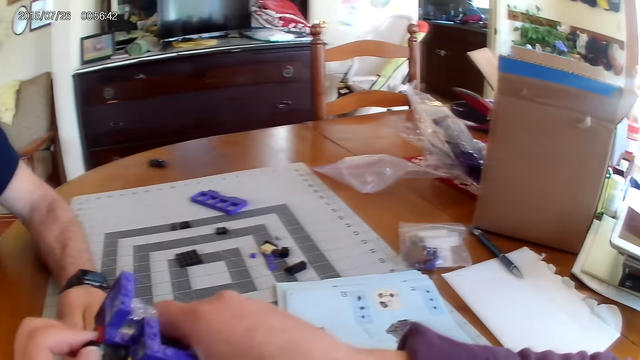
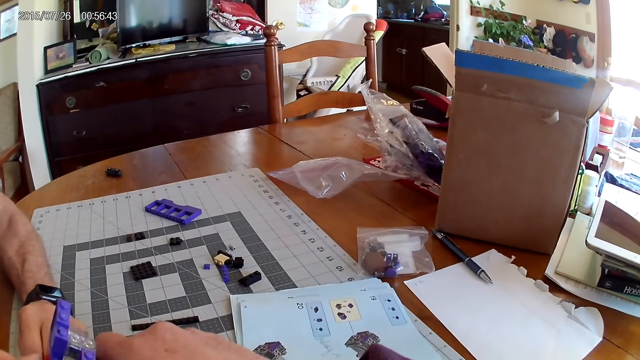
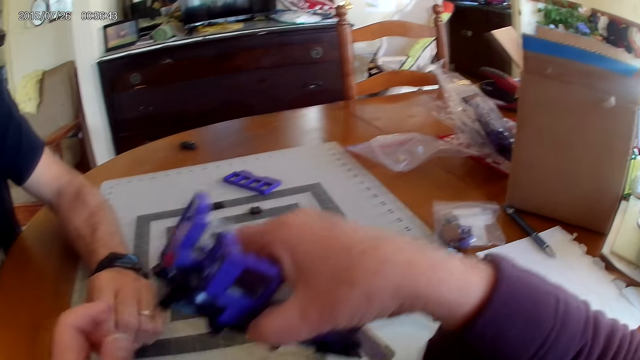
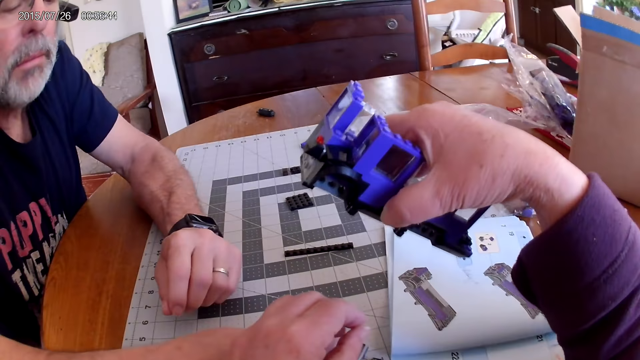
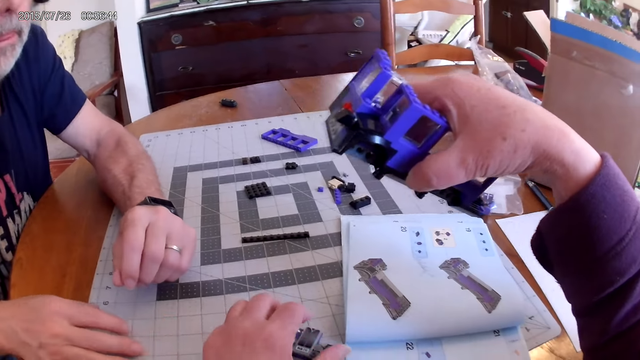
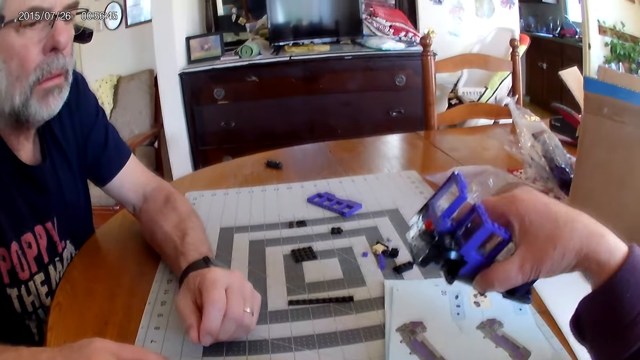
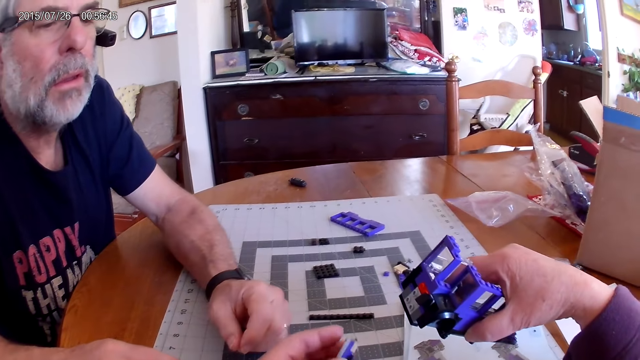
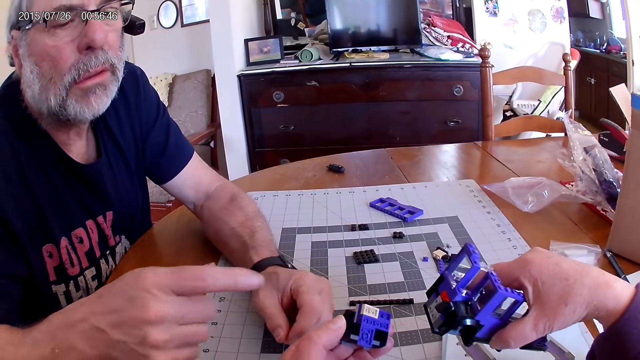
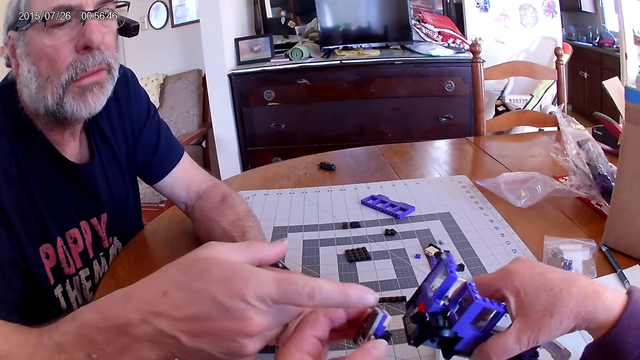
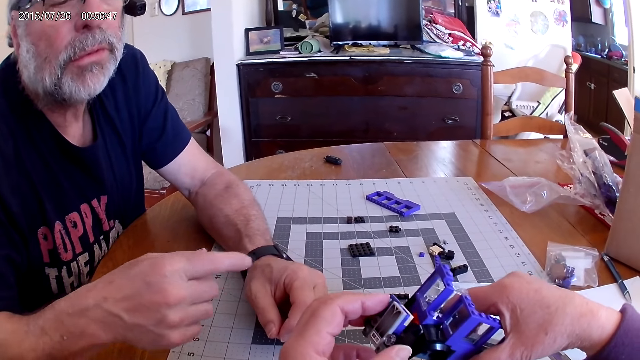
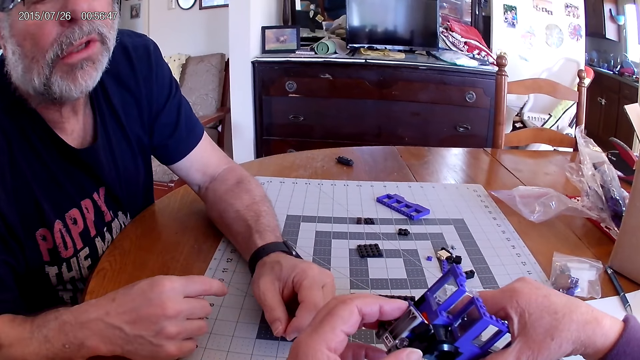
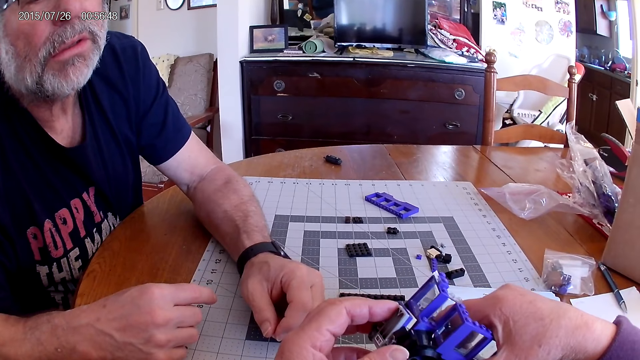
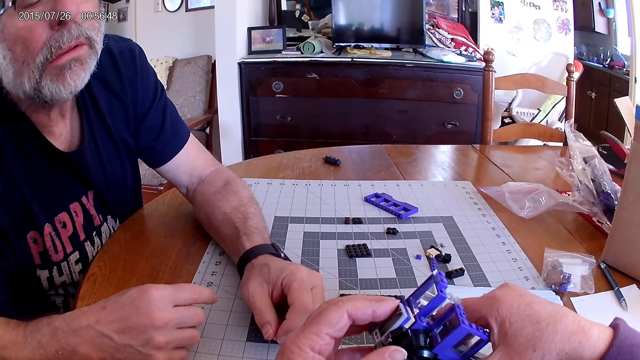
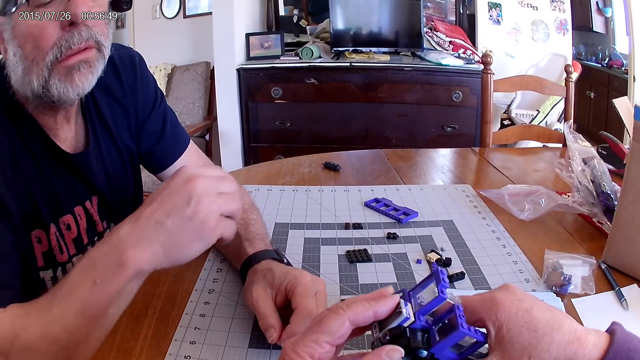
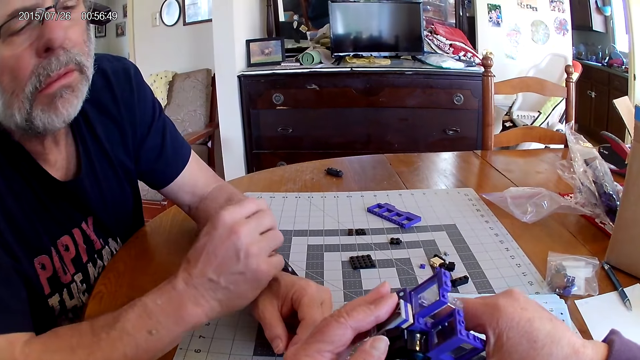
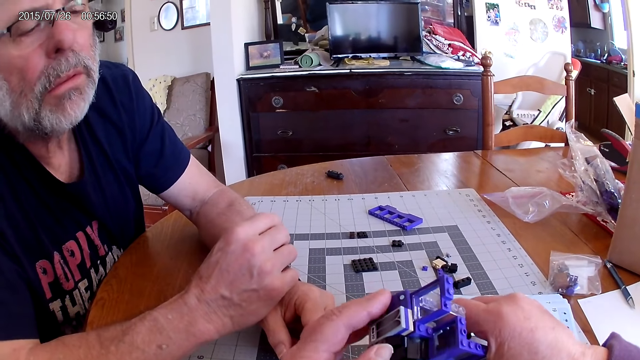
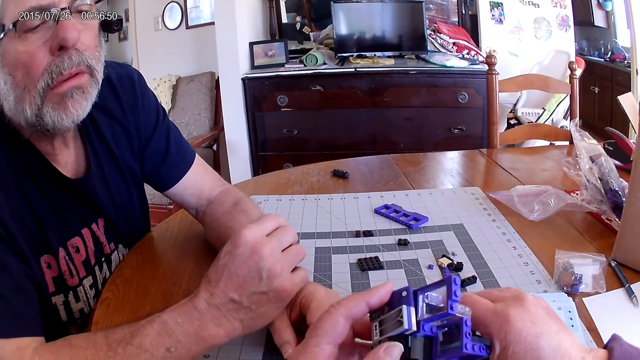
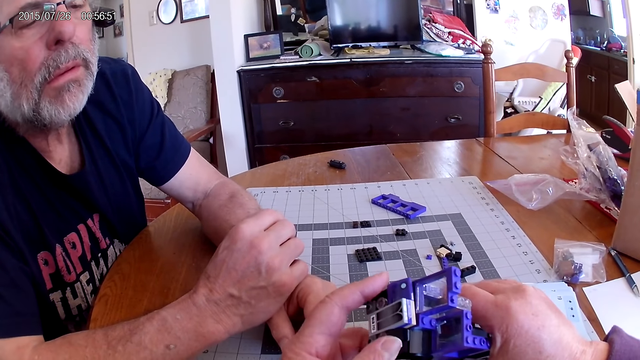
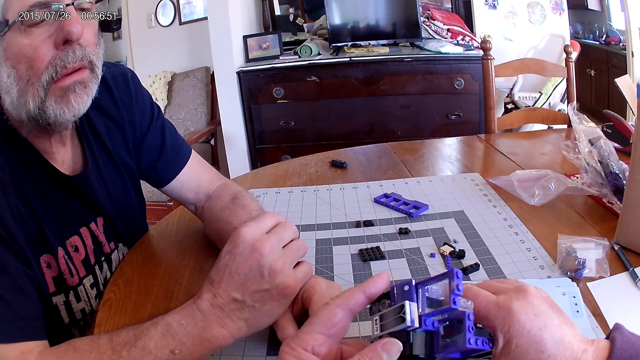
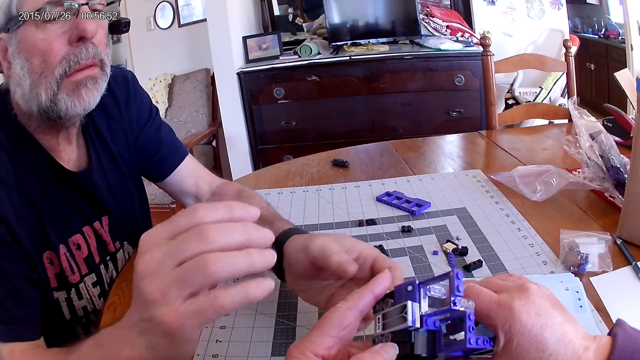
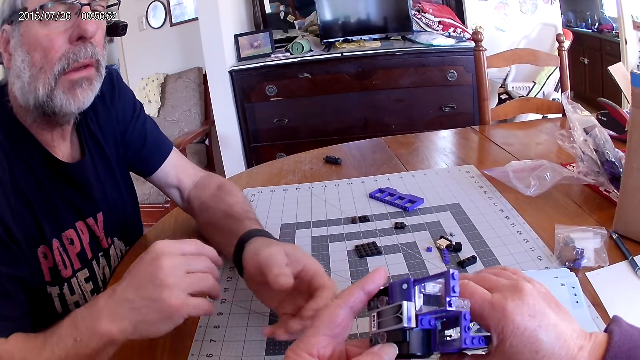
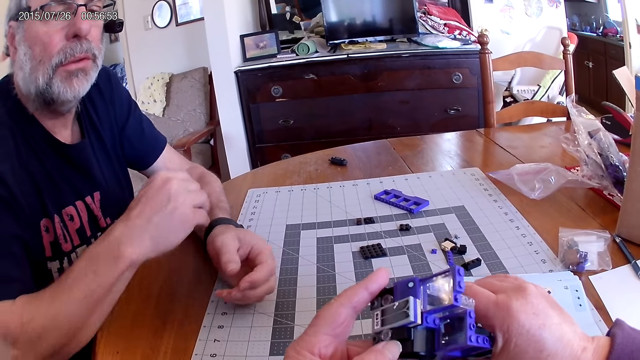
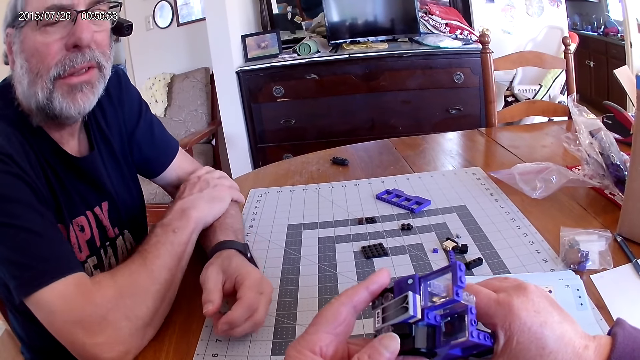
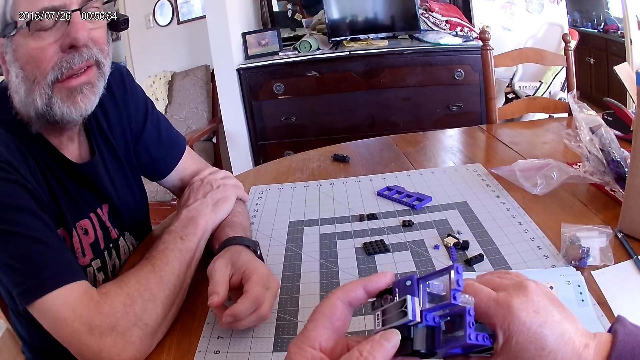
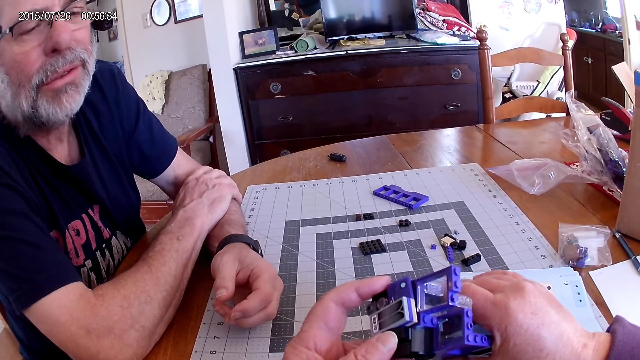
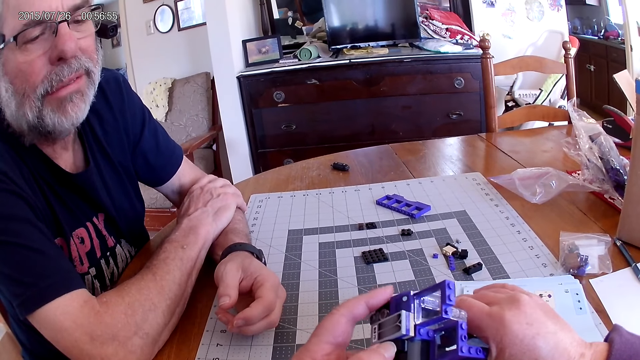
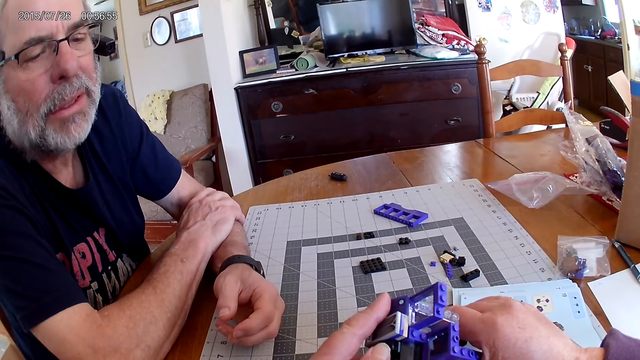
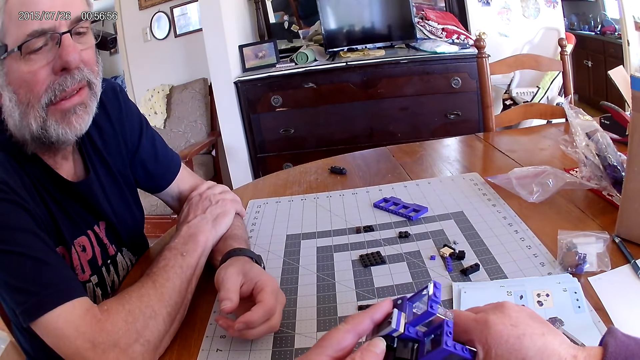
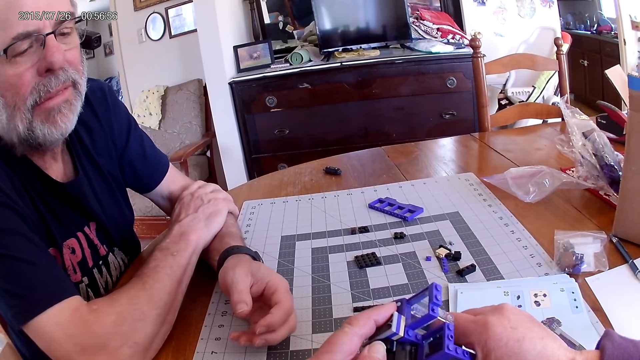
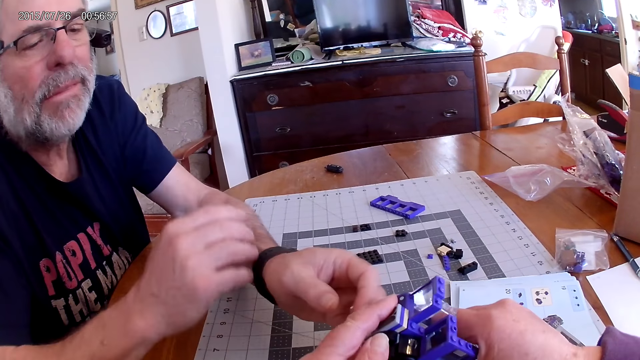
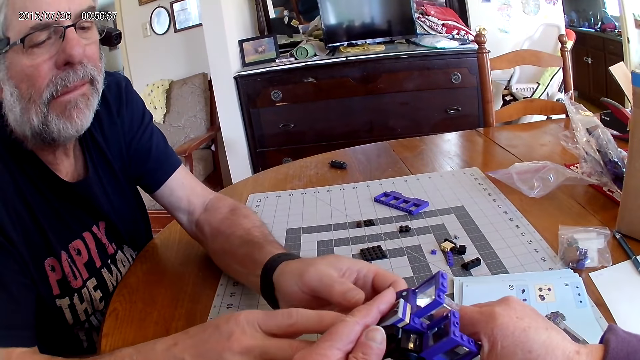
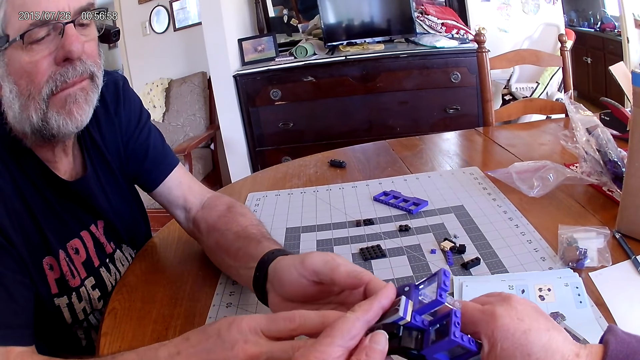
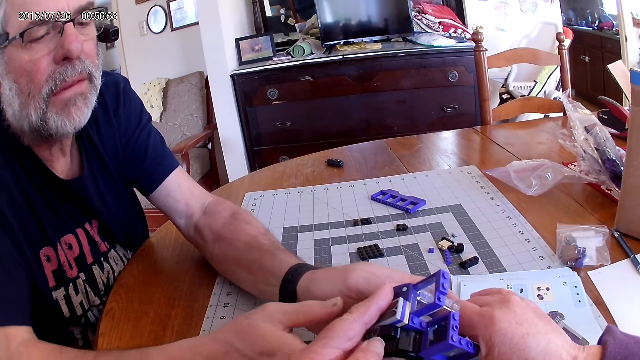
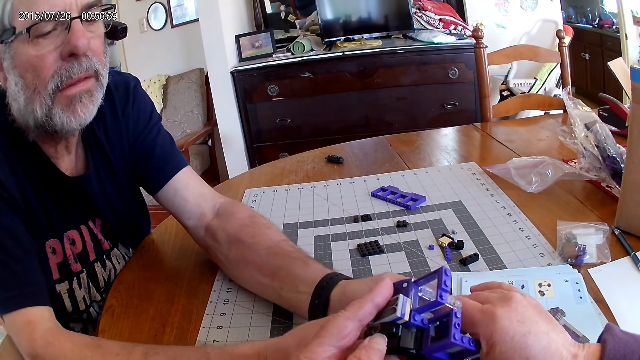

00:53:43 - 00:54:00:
The camera wearer looks around. A man moves his hand. The camera wearer picks up pieces of Lego on the table. They hold the pieces. The man uses gestures. The camera wearer fixes the pieces of Lego together. The man moves his hand, moves his hands, puts his hands on the table, moves his hands and uses gestures.

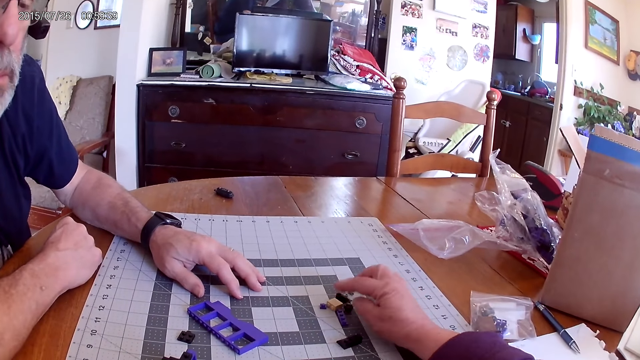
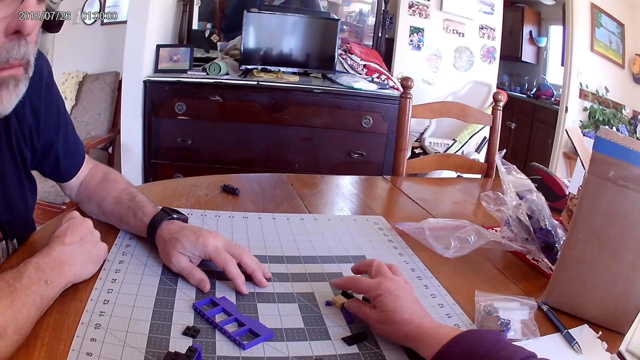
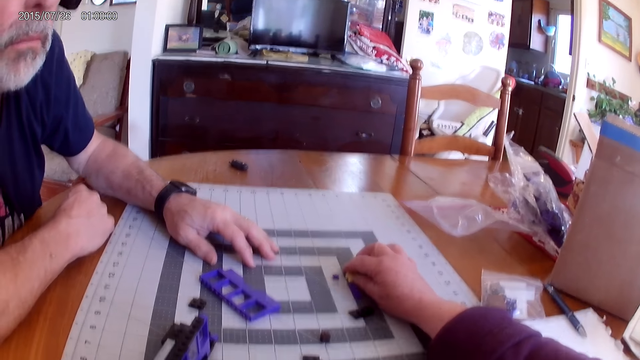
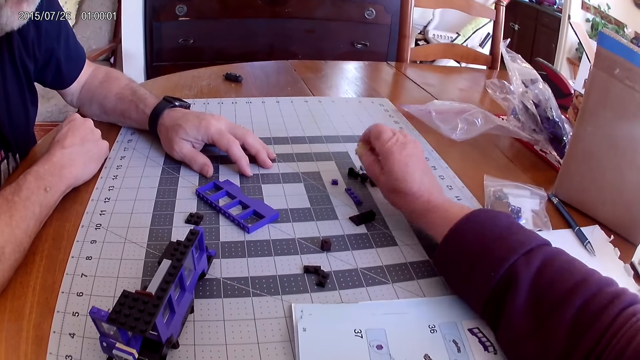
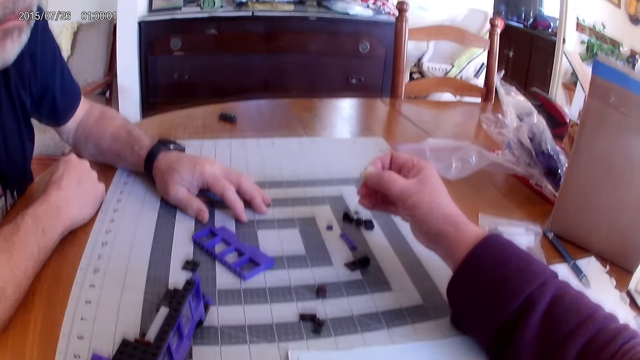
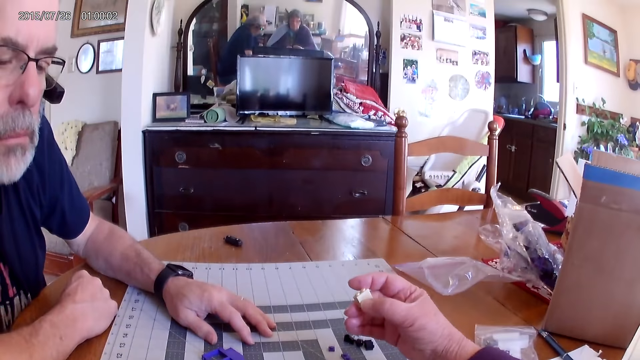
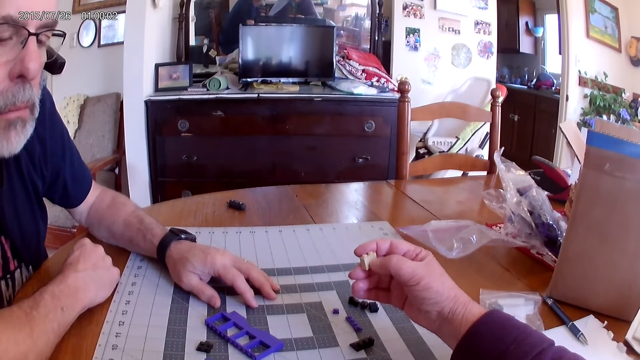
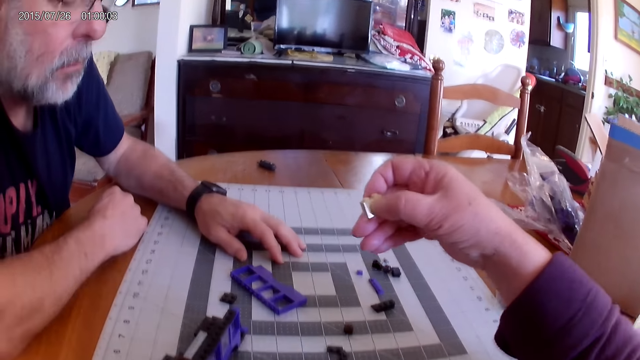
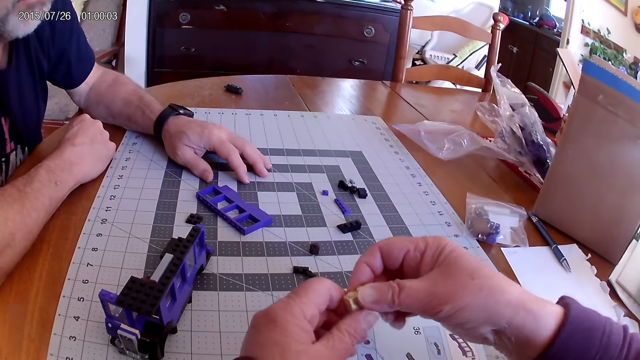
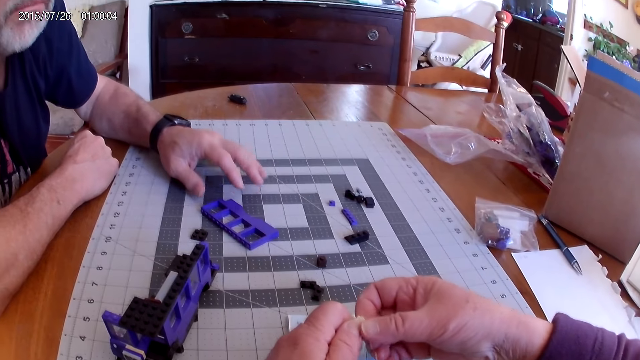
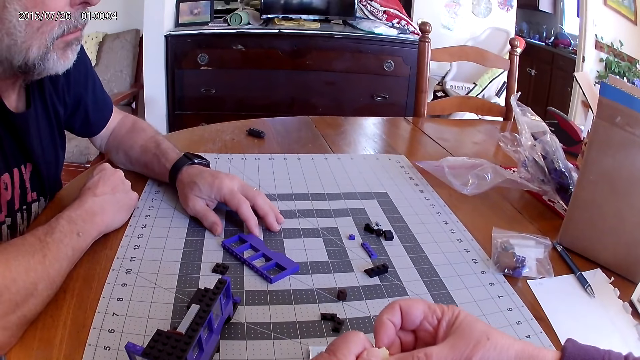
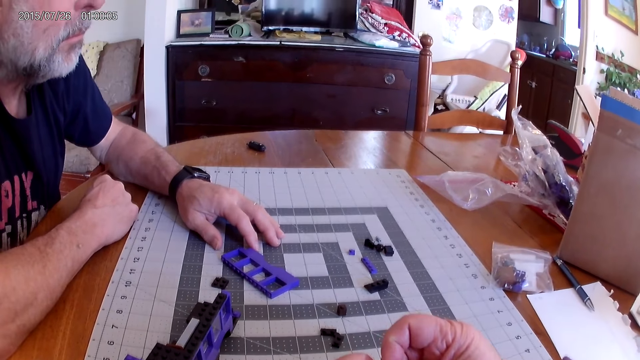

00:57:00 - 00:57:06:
The camera wearer picks up a piece of Lego on the table. They hold the piece of Lego and look at the piece.
